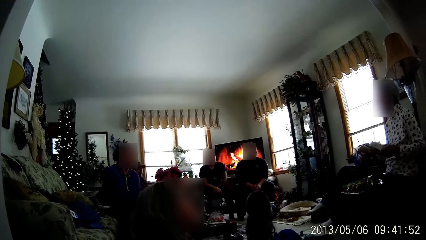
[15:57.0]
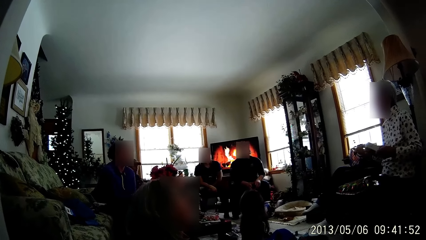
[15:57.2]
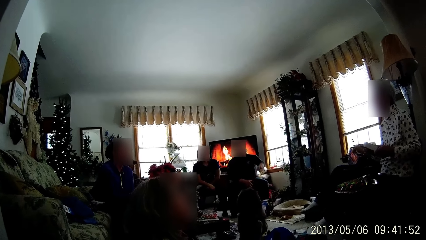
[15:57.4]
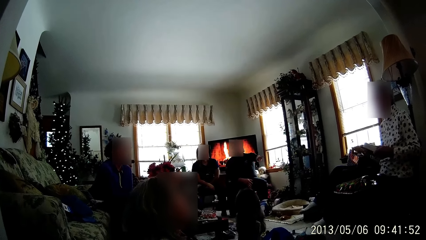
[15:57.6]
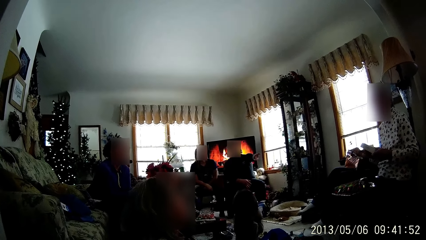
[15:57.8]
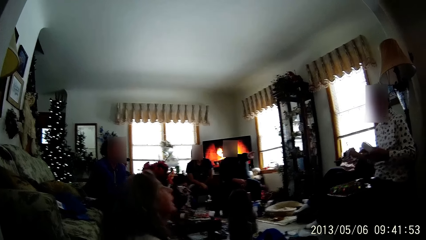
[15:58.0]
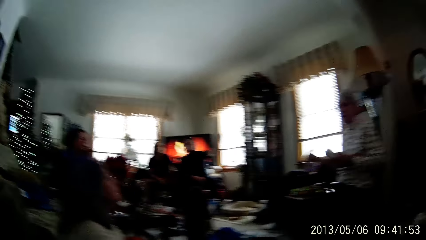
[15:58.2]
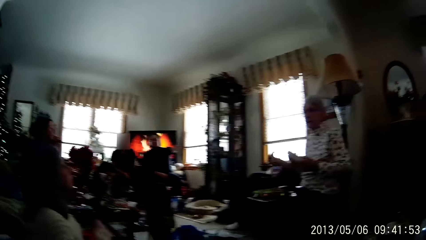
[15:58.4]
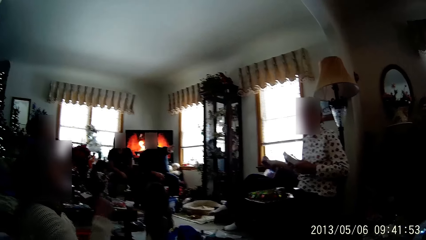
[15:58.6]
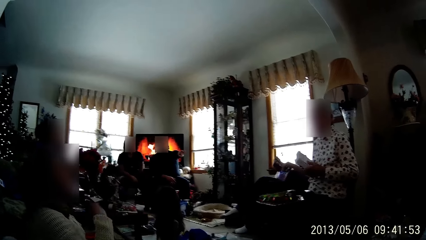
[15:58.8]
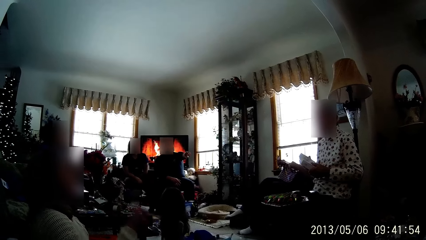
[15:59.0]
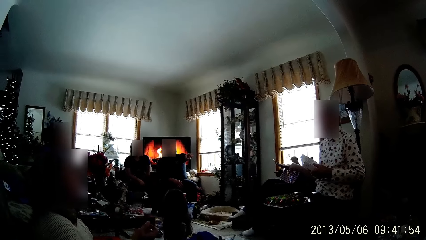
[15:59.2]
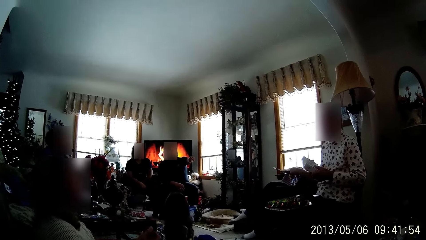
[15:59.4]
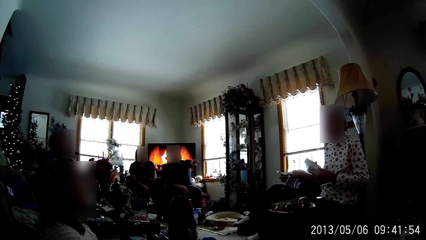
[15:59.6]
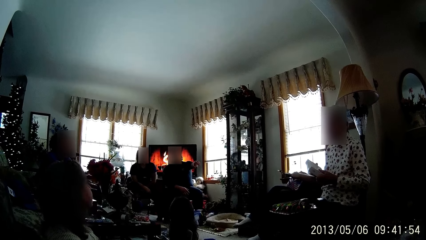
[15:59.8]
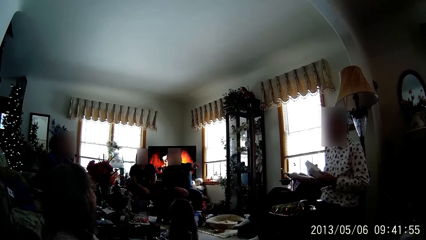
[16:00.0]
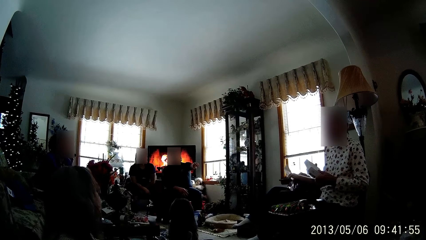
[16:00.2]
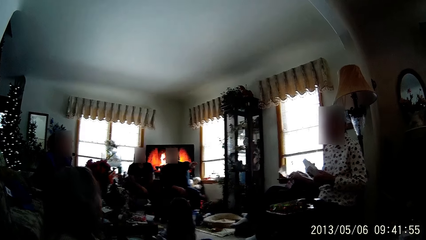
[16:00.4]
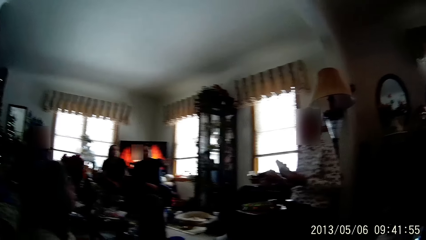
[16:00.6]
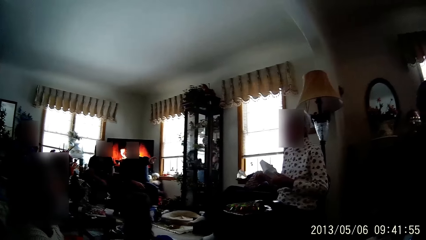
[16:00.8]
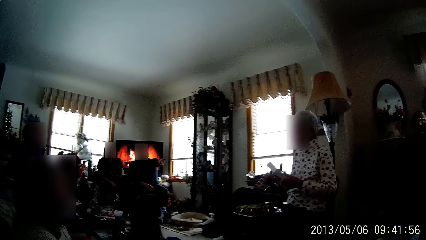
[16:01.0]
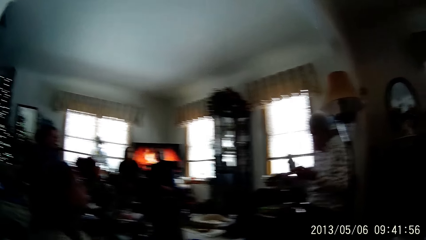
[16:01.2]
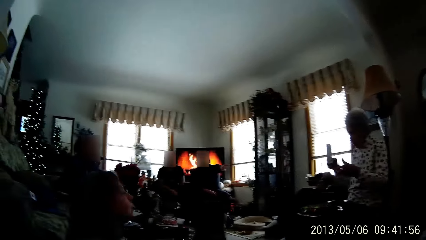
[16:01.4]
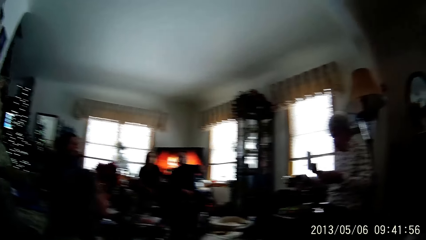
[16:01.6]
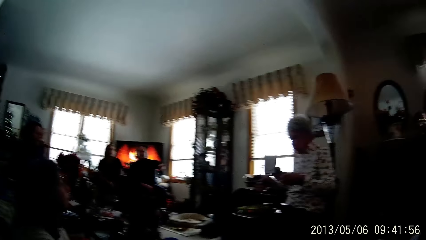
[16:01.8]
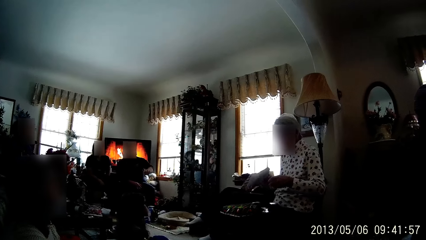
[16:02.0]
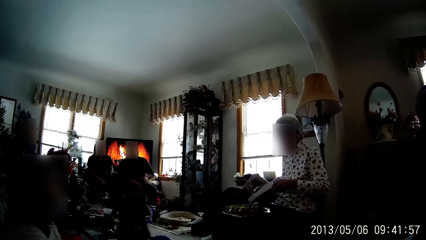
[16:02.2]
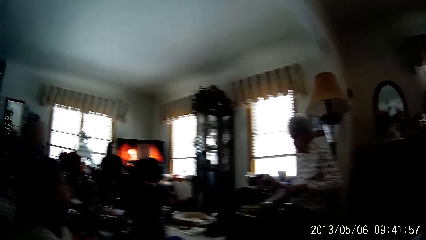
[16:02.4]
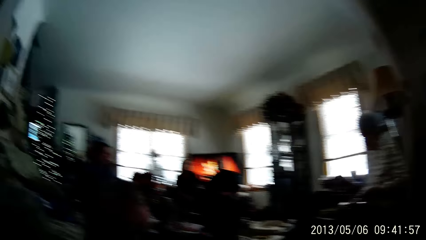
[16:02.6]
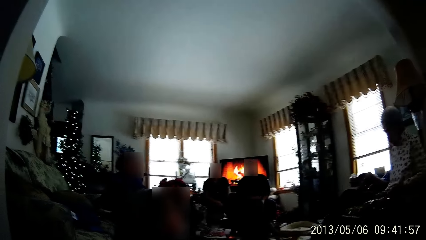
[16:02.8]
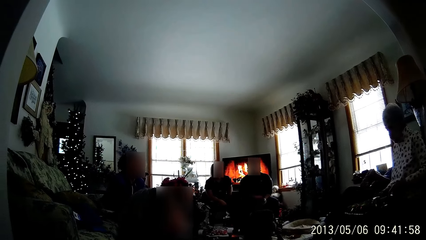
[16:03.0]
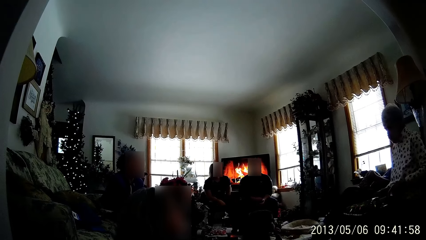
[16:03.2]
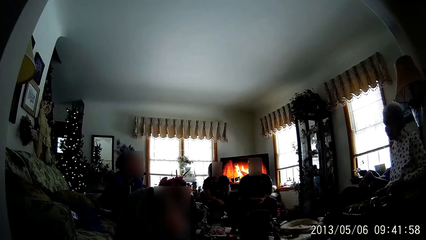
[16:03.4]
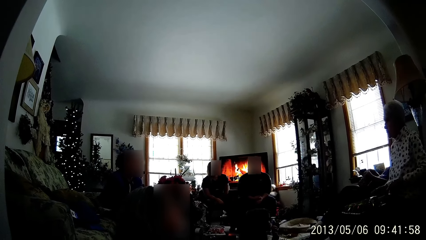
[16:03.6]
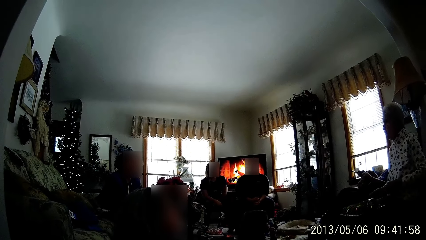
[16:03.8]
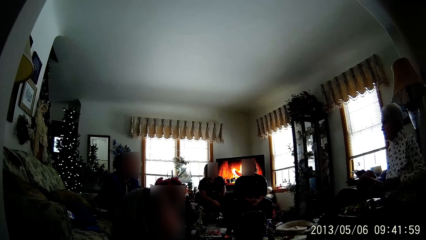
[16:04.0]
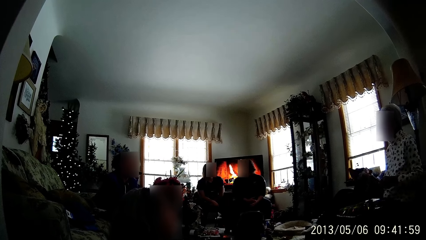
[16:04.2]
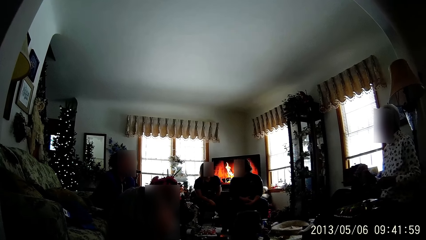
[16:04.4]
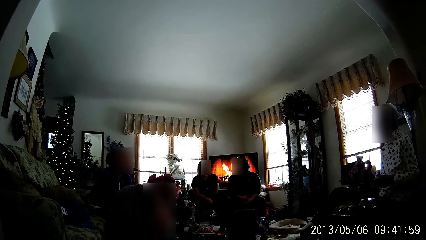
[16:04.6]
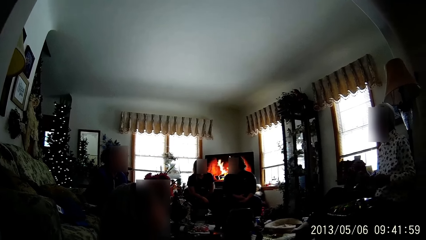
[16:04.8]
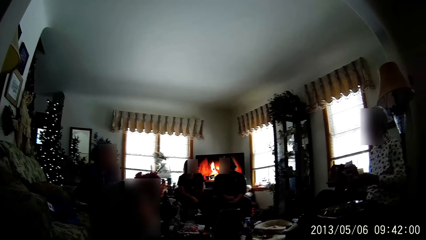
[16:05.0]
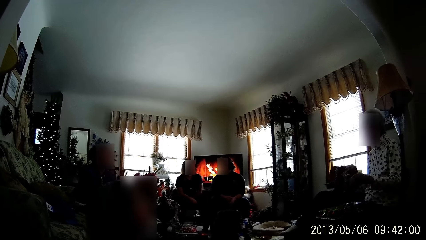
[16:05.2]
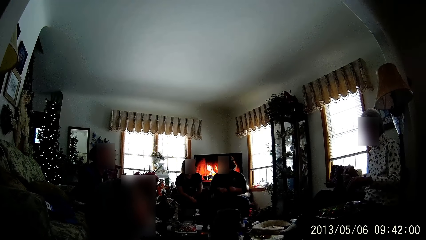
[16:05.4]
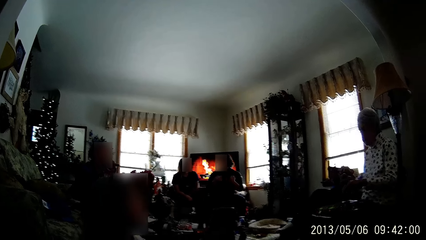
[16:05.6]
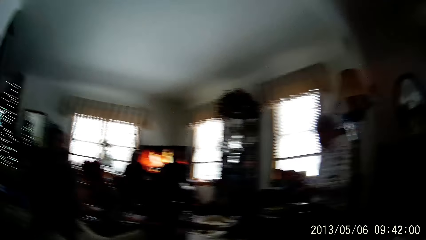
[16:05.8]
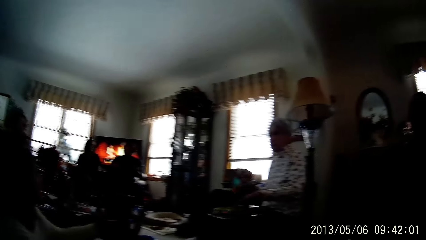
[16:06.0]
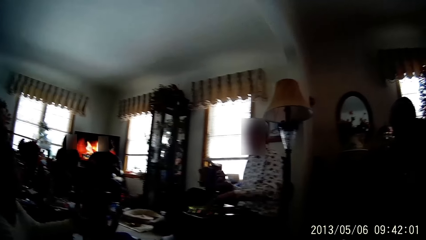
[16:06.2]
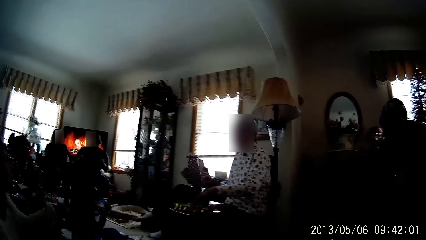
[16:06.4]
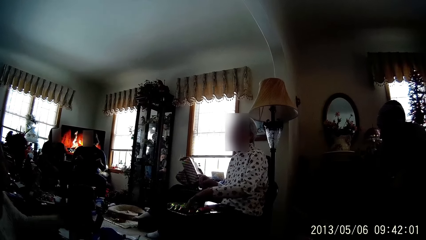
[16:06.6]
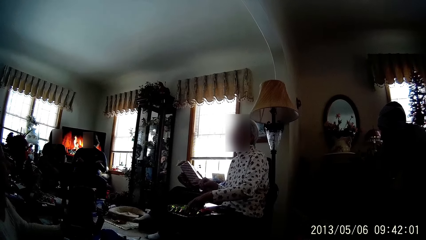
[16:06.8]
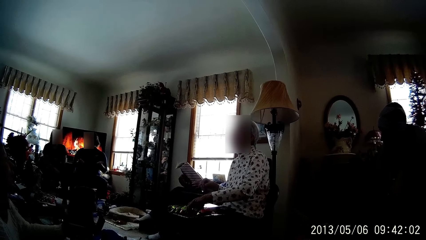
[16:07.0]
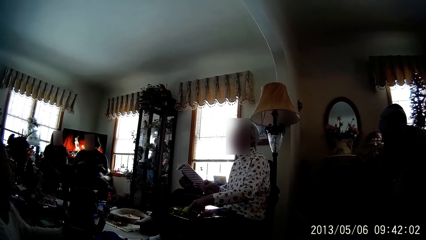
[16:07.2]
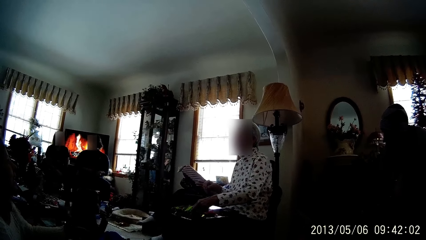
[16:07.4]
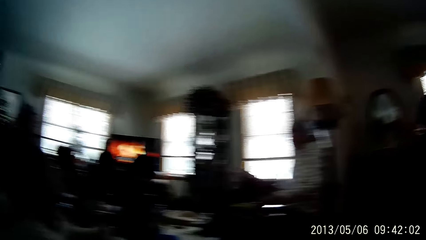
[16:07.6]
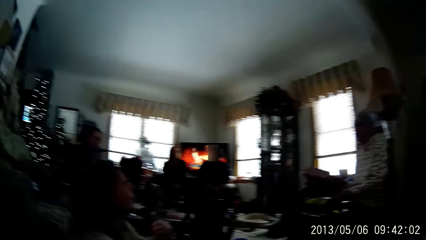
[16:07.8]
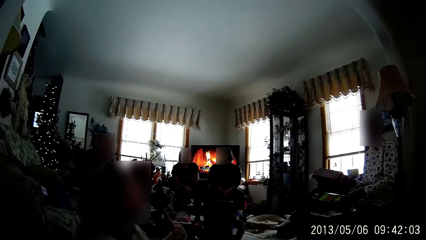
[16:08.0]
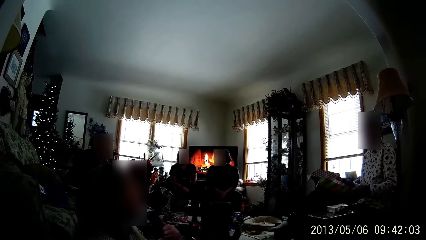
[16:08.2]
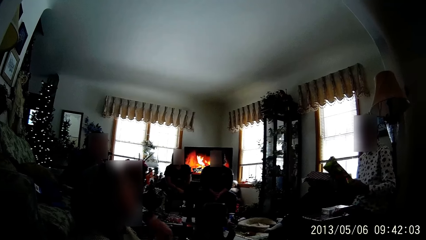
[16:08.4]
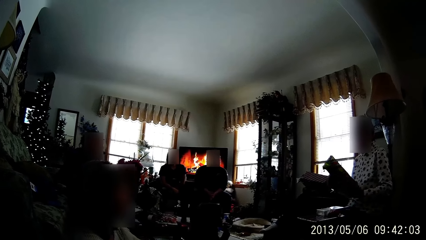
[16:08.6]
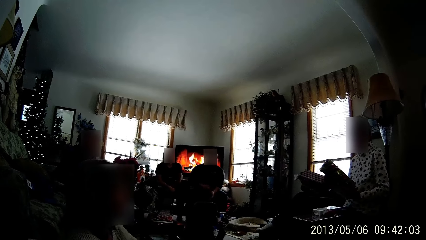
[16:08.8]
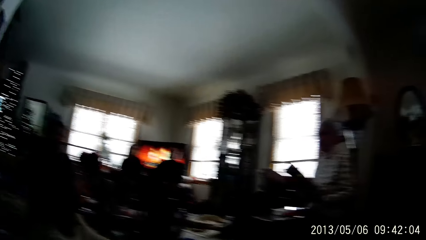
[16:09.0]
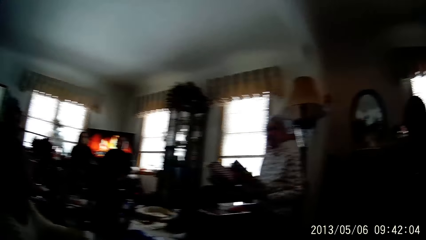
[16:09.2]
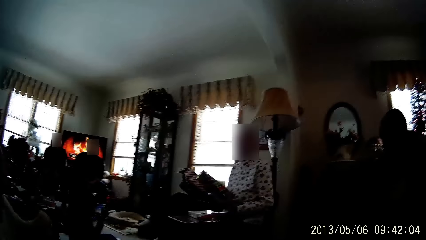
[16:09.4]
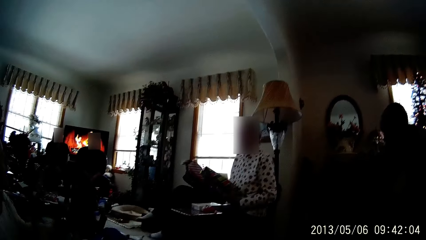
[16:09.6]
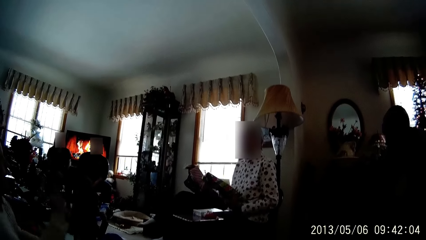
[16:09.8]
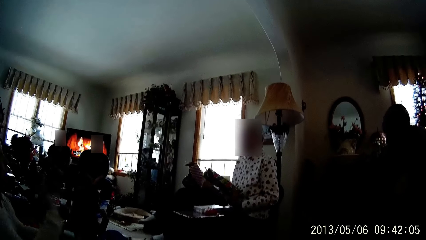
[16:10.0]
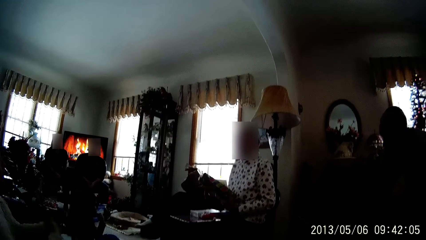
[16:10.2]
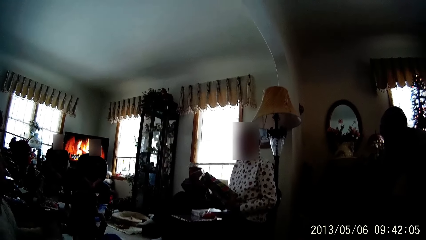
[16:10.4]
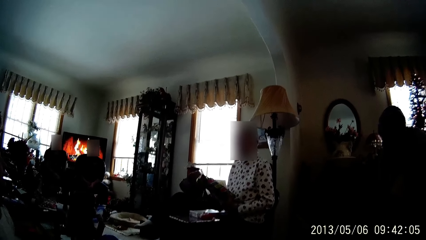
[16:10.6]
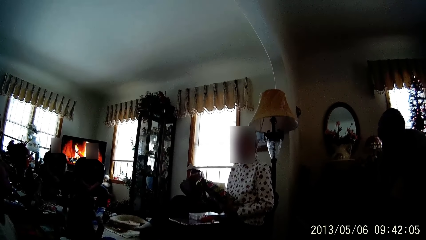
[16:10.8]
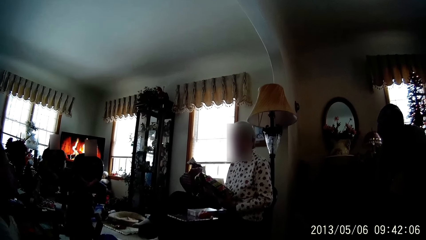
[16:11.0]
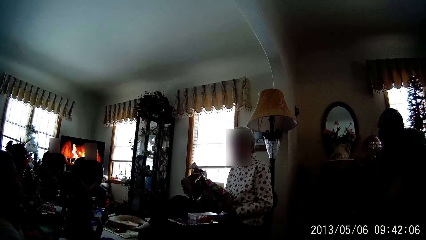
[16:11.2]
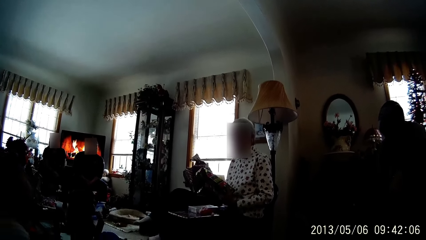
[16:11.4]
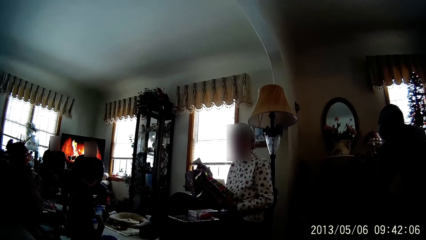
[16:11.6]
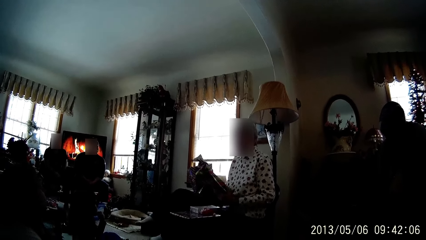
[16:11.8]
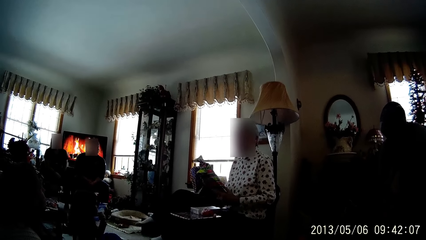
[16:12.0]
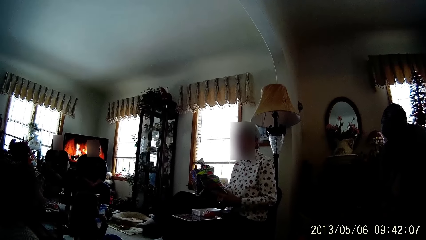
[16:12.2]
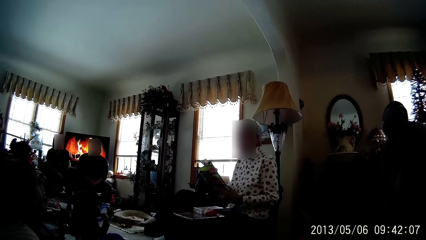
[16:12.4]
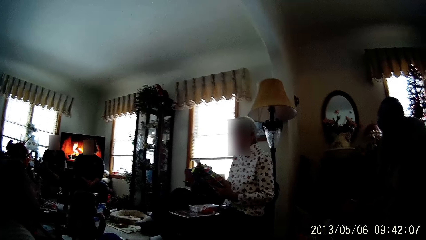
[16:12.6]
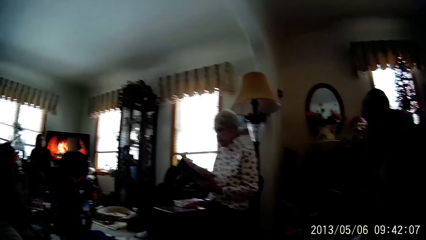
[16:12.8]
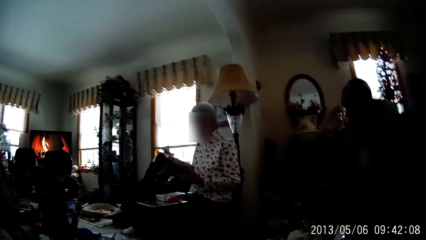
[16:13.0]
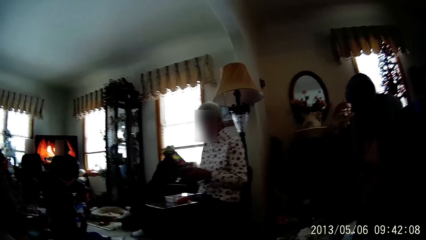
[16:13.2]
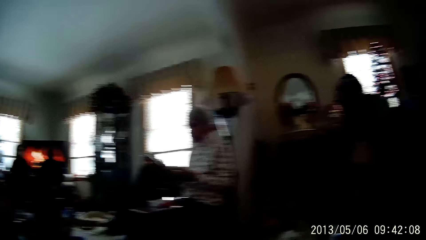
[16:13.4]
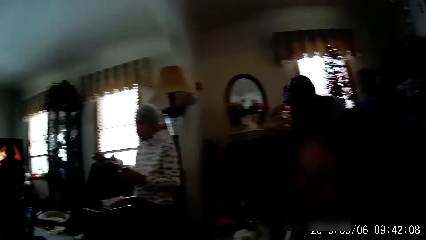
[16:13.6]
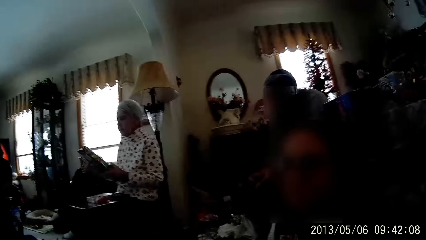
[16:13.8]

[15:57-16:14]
A person sways a hand. Another person points a finger. A third person sways a hand. The second person points a finger. A woman drops the gift with her left hand on the table. The camera wearer looks around in the room. The woman picks up a wrapped gift with her left hand from the table. The third person sways a hand. The camera wearer looks around in the room. The third person sways a hand. A fourth person converses with the camera wearer.
